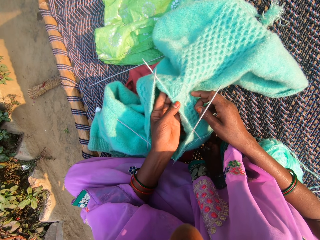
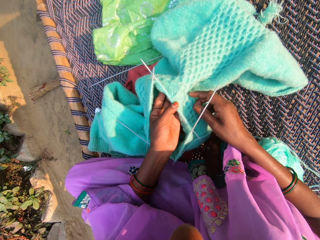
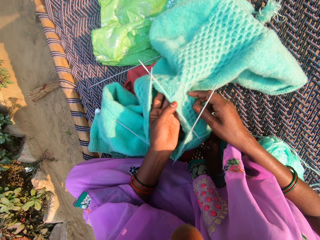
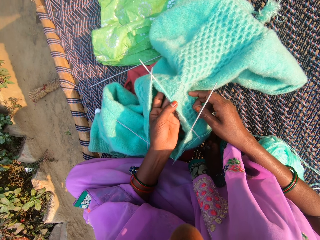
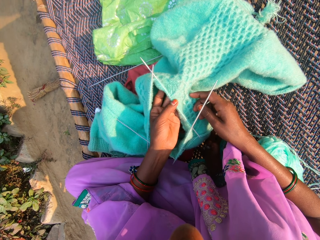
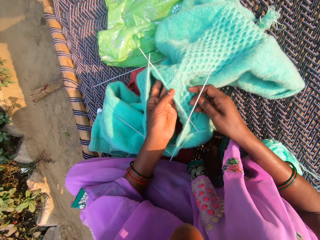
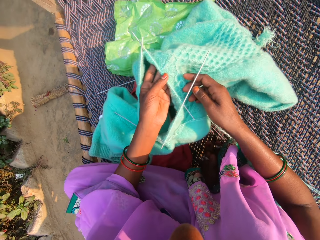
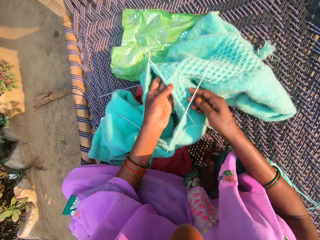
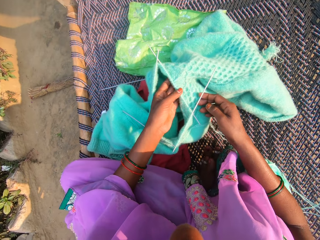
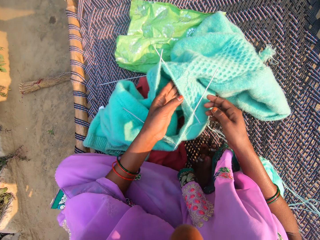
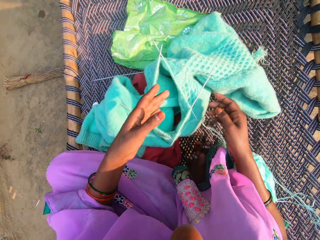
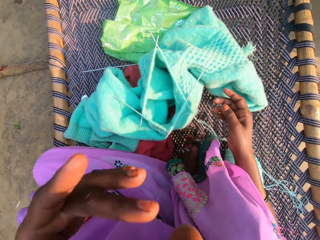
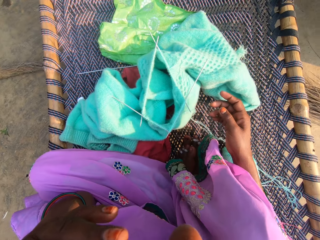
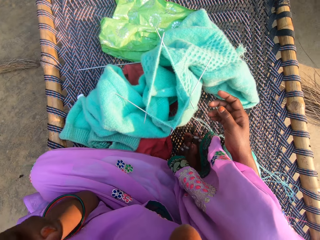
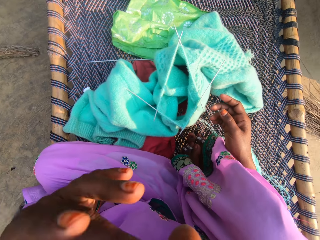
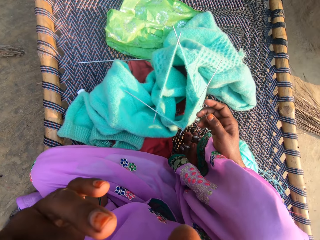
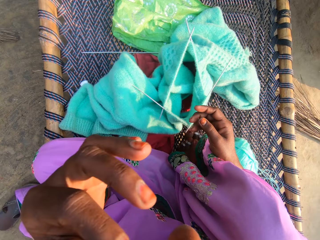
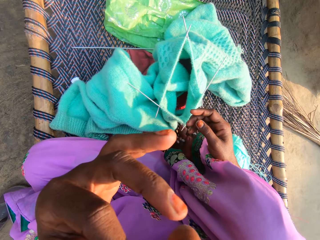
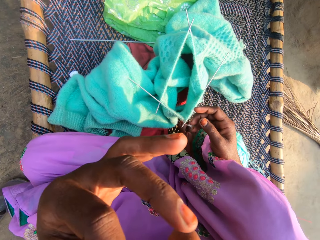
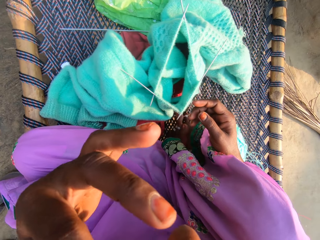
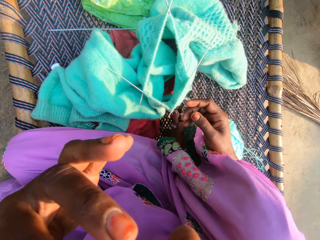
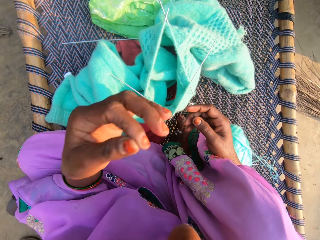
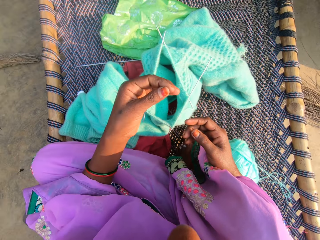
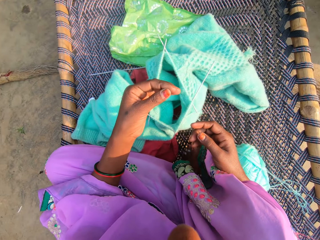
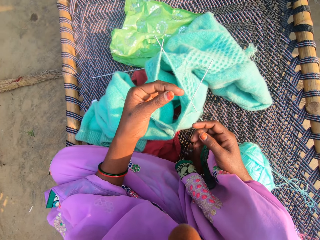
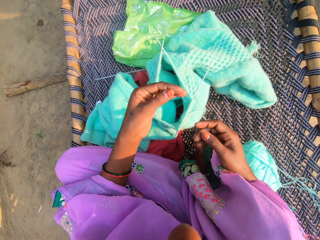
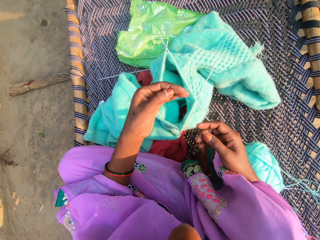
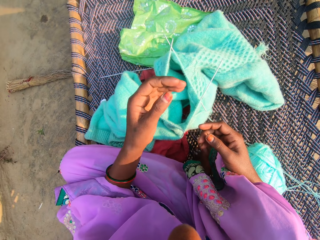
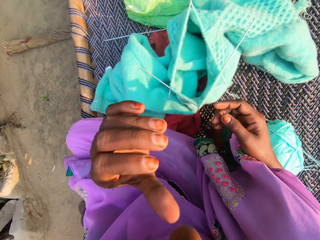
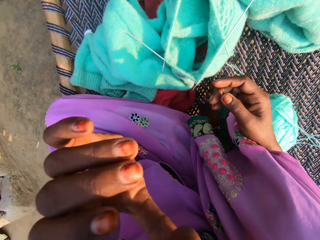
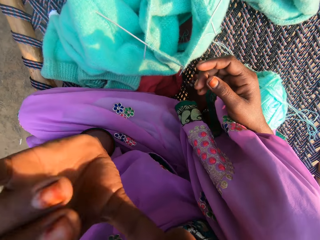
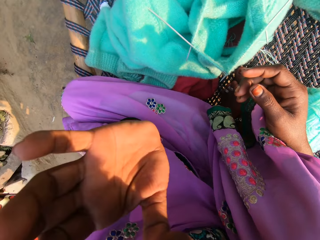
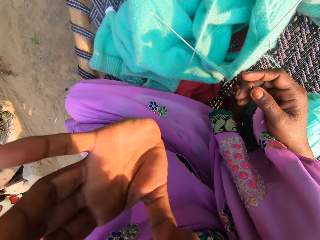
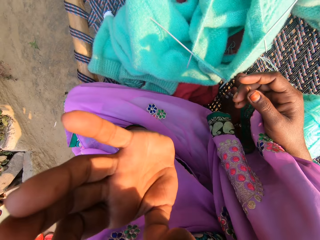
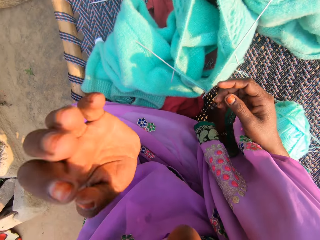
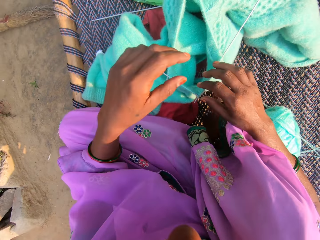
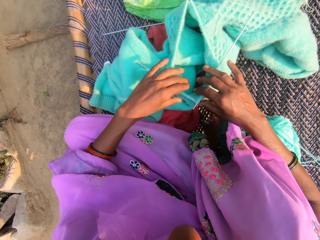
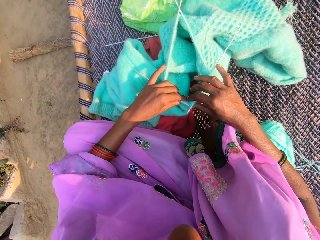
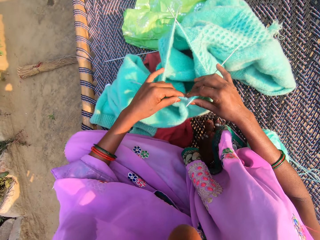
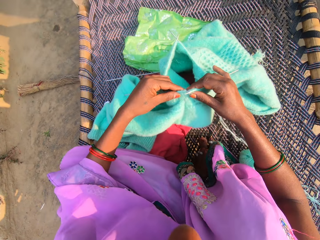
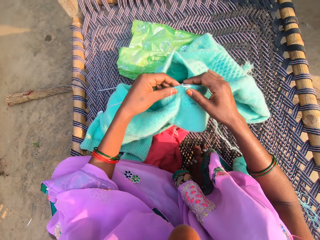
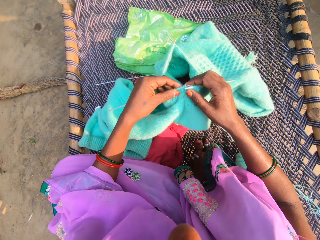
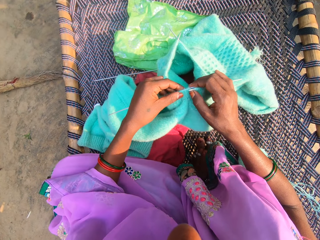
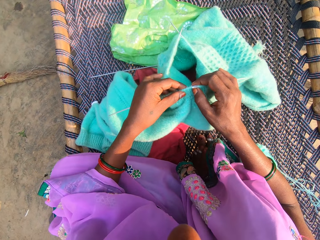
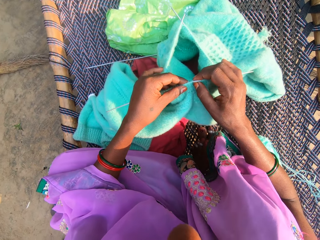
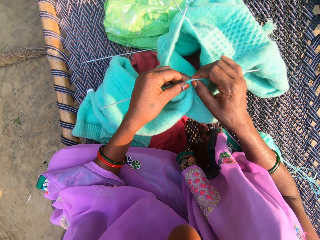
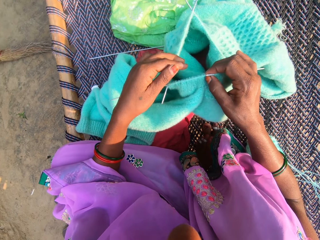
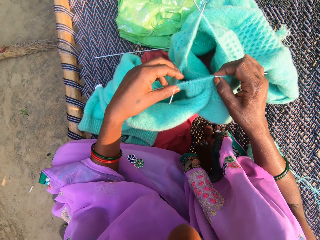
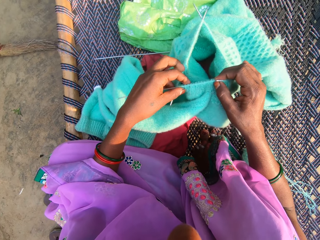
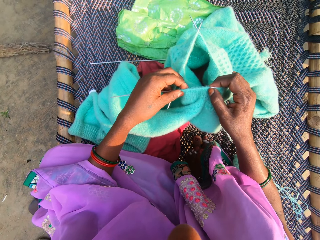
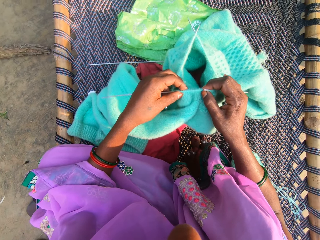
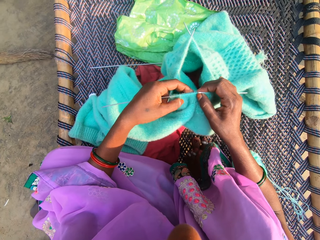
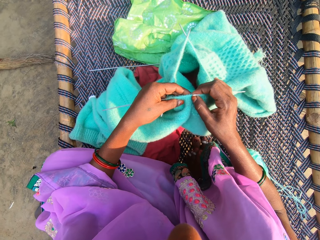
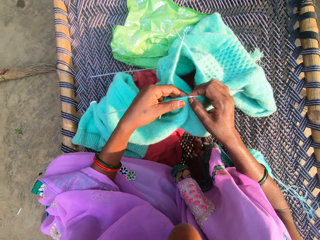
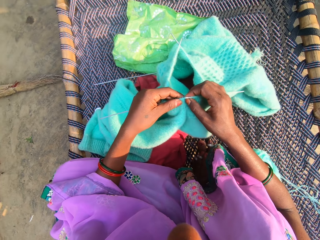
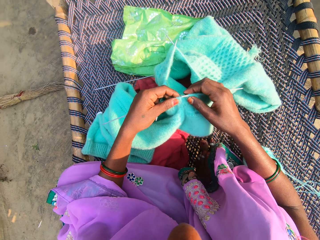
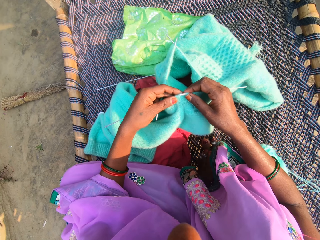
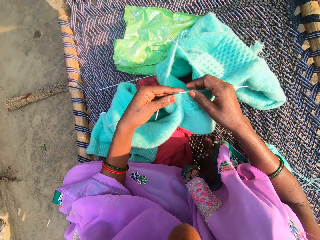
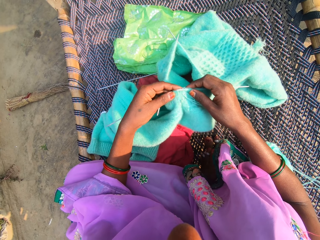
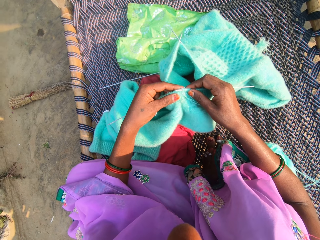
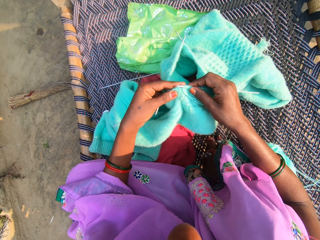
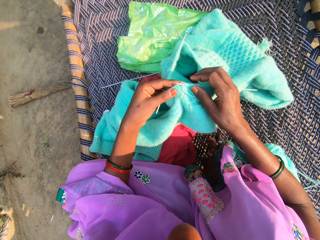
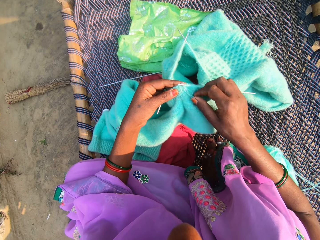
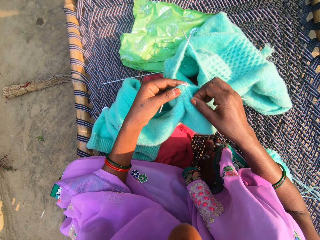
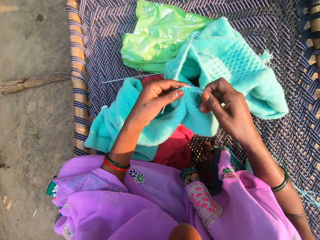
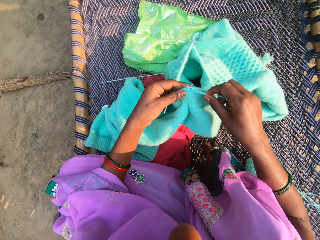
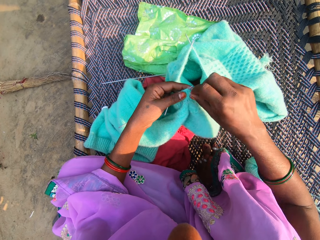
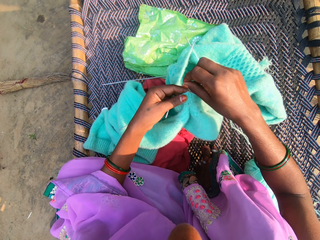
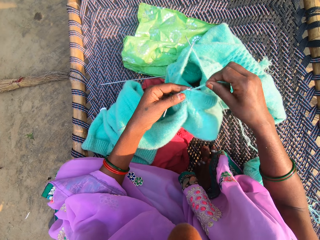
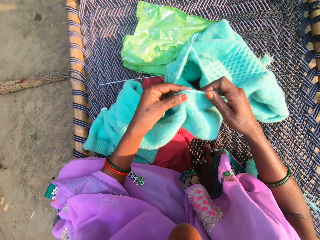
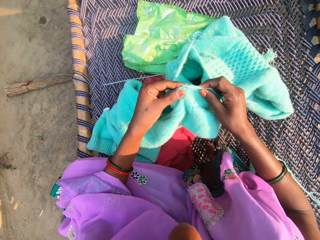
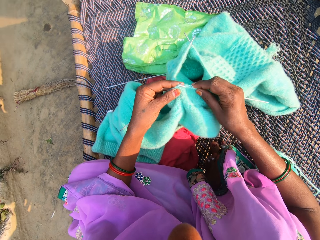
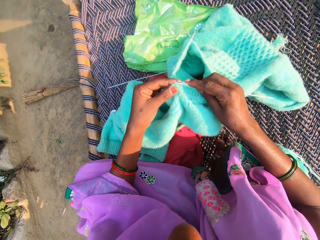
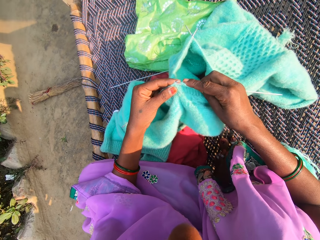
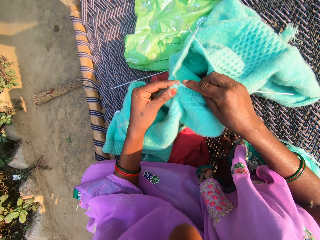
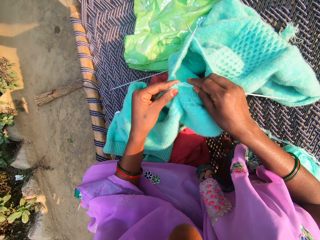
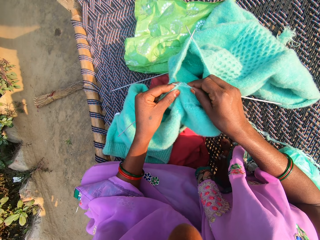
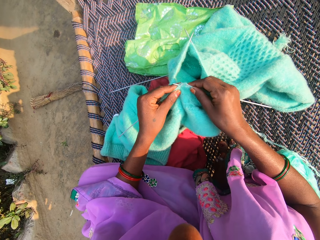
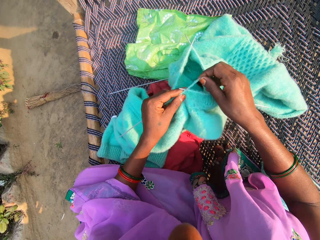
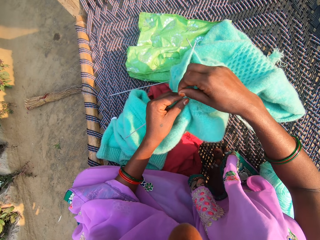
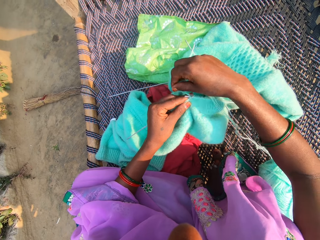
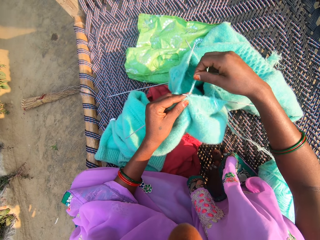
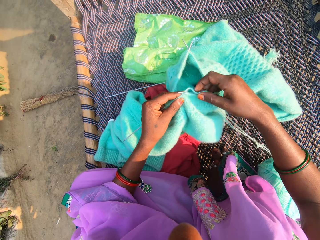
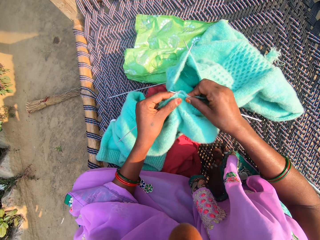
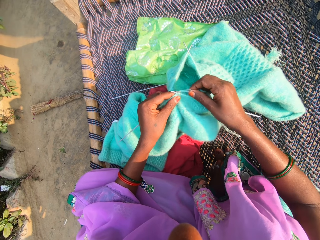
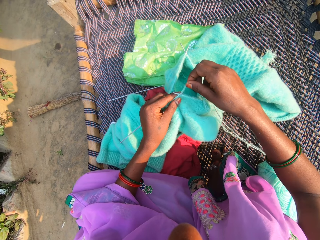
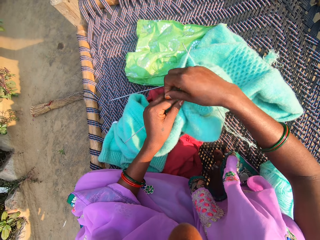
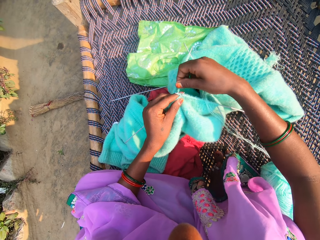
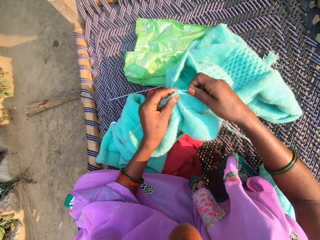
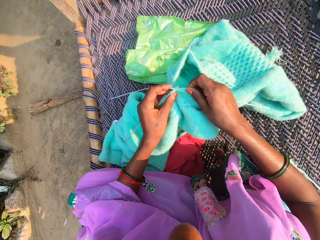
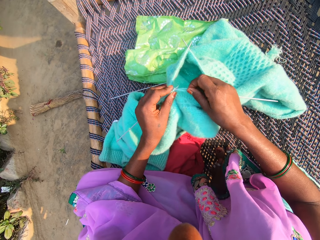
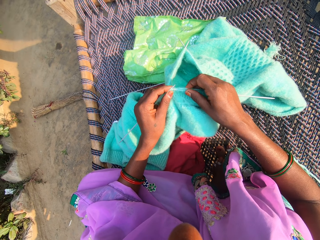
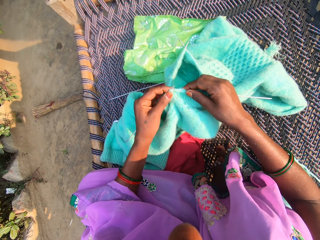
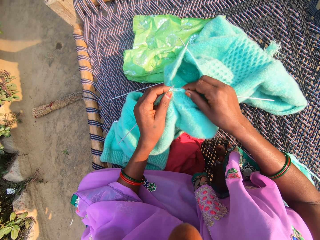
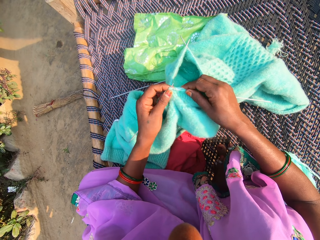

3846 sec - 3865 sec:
The camera wearer wipes the face. She scratches her face. She wipes the face again. She picks up the fabric. She knits the yarn with the knitting pins. She knits the fabric.

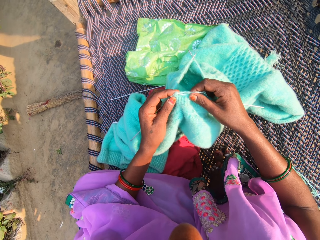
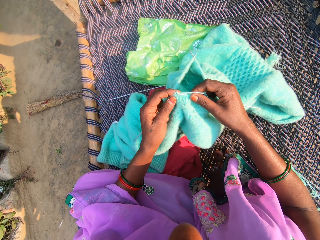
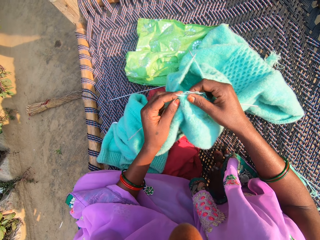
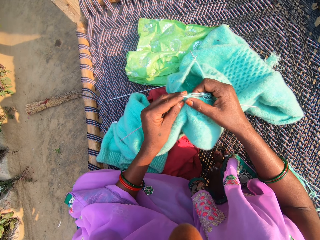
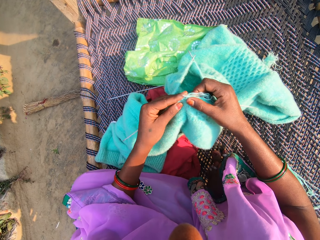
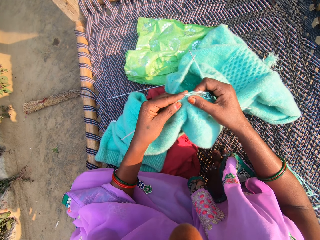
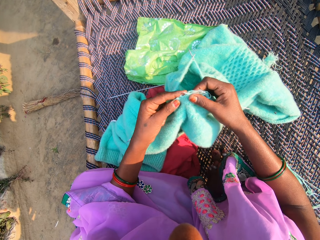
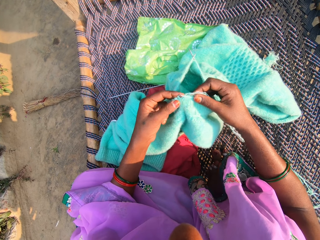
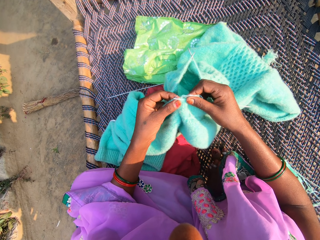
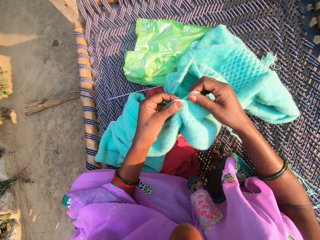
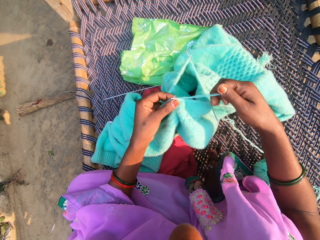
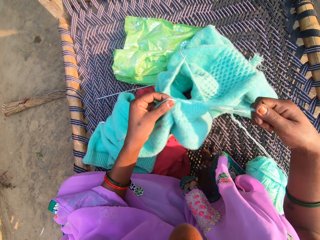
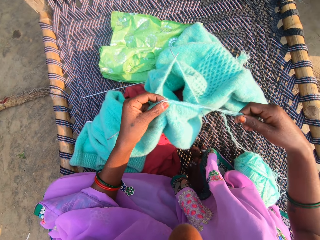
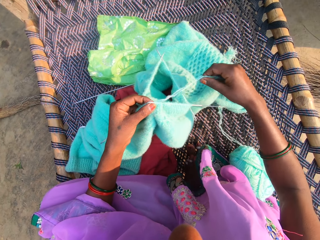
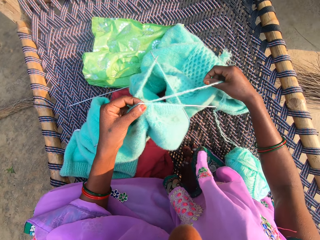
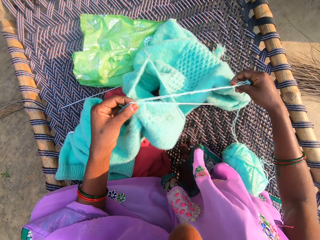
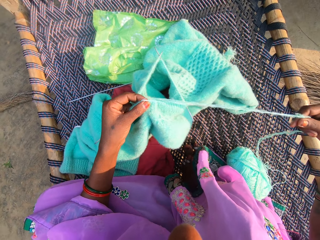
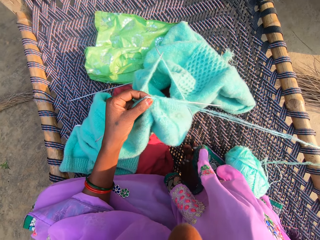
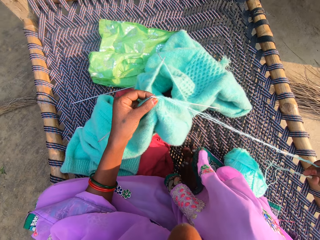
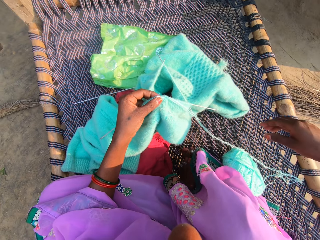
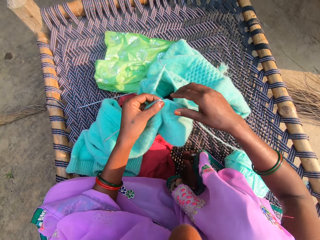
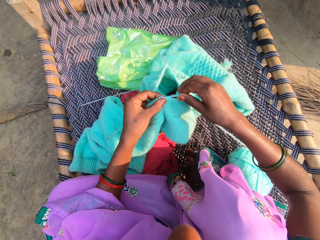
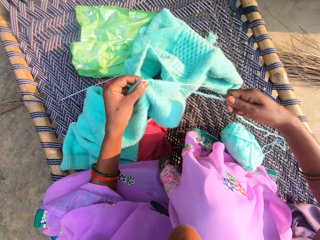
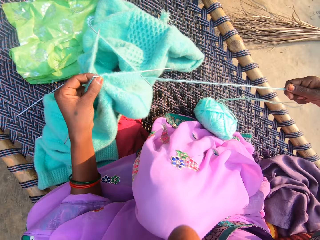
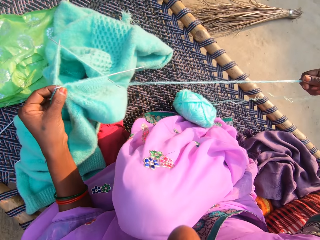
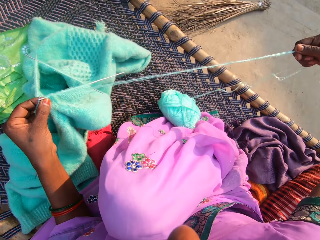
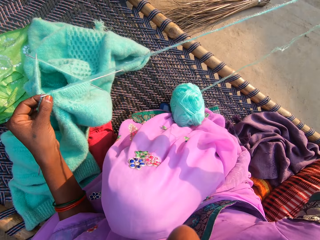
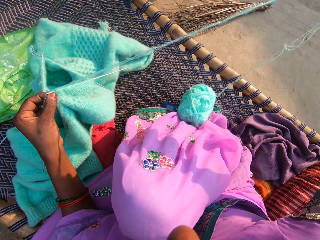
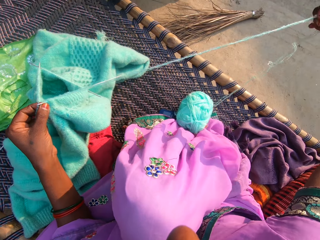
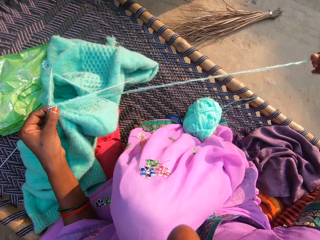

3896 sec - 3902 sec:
The camera wearer pulls the yarn. They straighten out the yarn.
